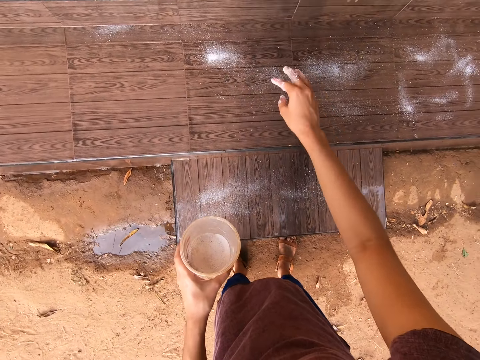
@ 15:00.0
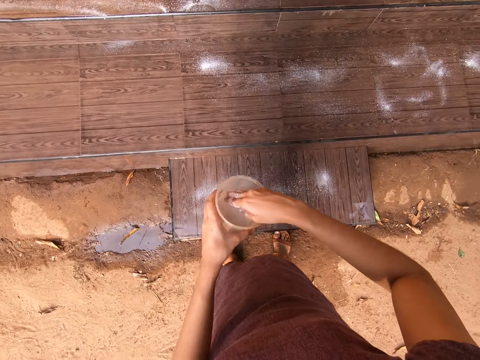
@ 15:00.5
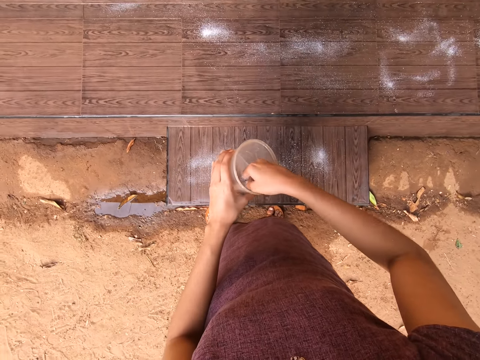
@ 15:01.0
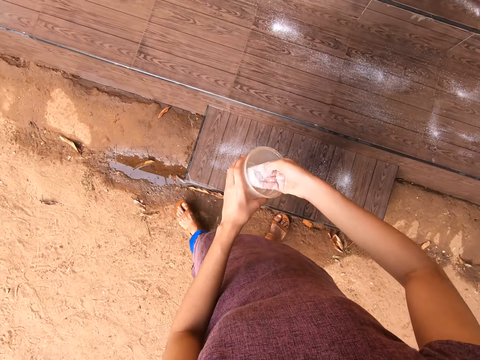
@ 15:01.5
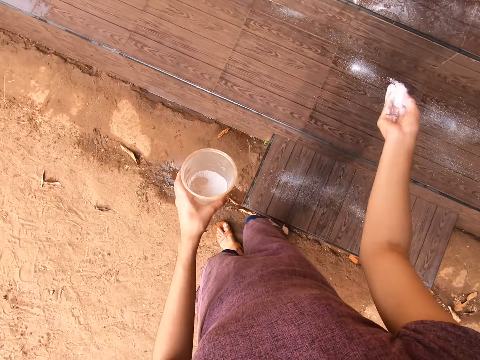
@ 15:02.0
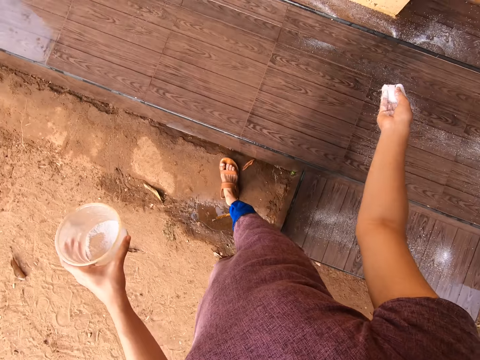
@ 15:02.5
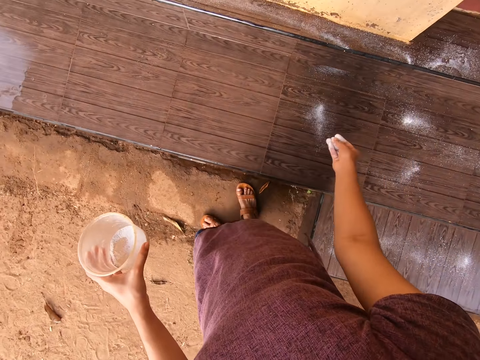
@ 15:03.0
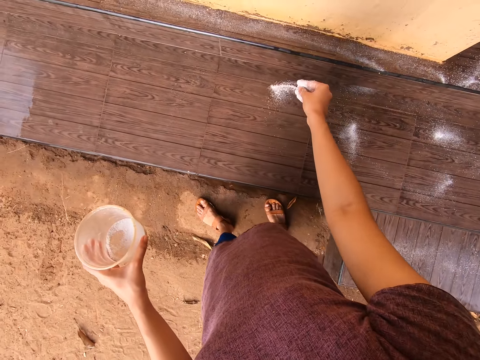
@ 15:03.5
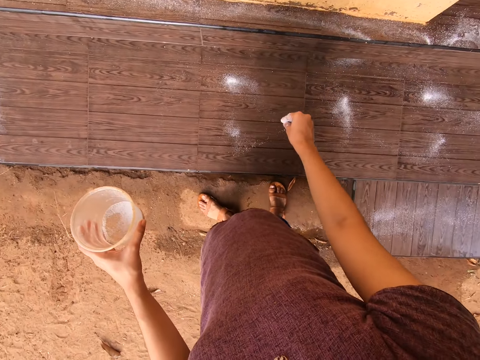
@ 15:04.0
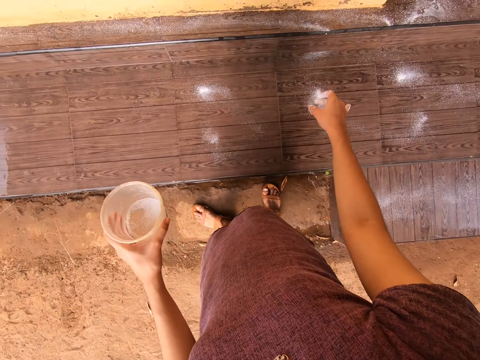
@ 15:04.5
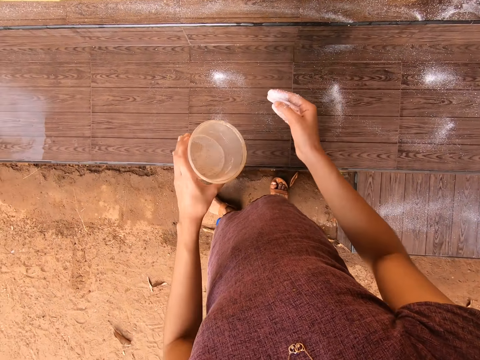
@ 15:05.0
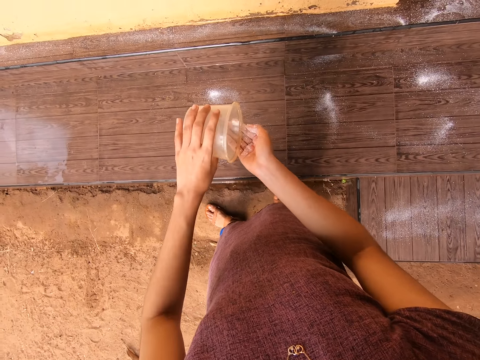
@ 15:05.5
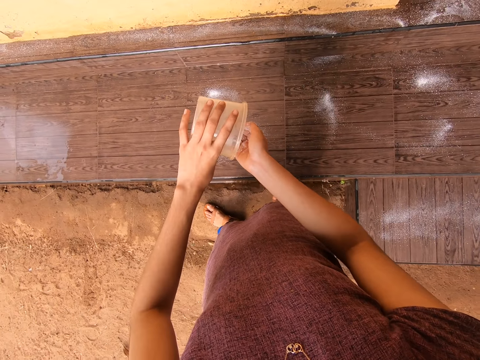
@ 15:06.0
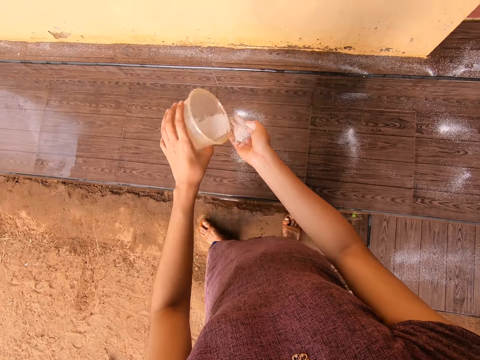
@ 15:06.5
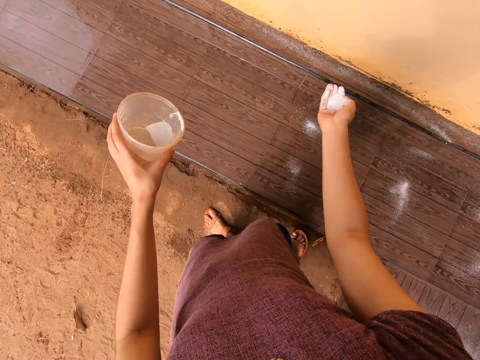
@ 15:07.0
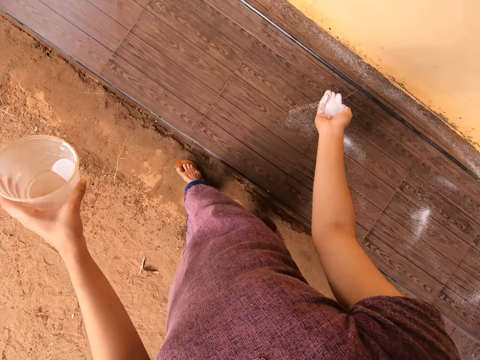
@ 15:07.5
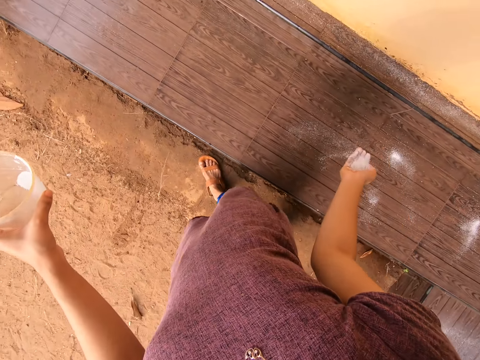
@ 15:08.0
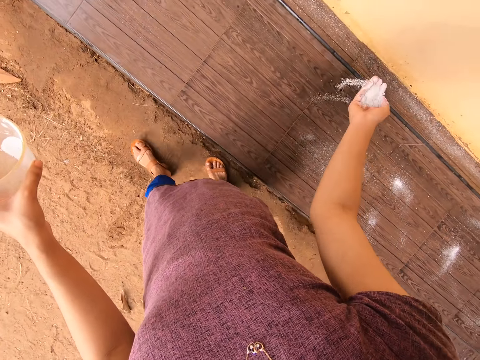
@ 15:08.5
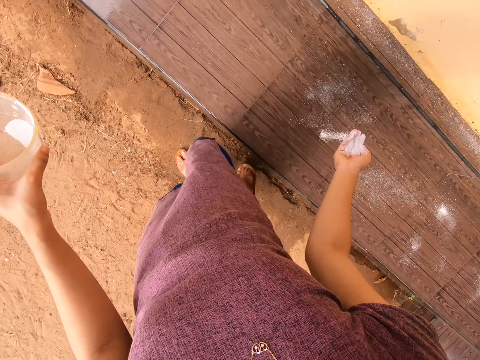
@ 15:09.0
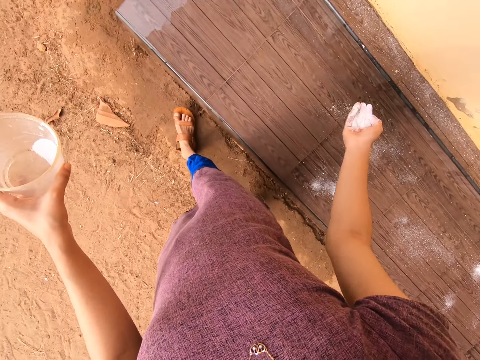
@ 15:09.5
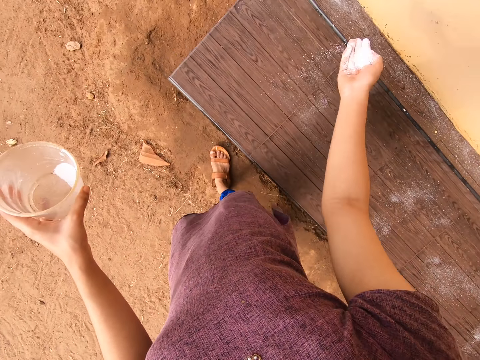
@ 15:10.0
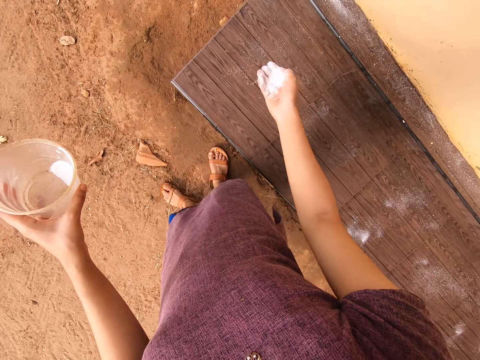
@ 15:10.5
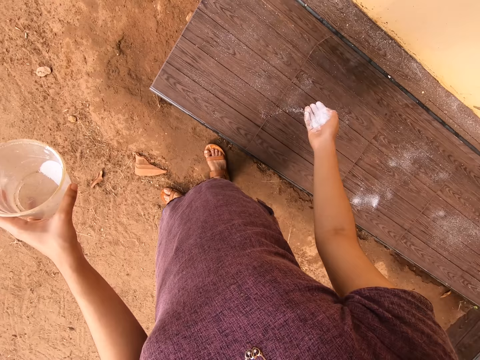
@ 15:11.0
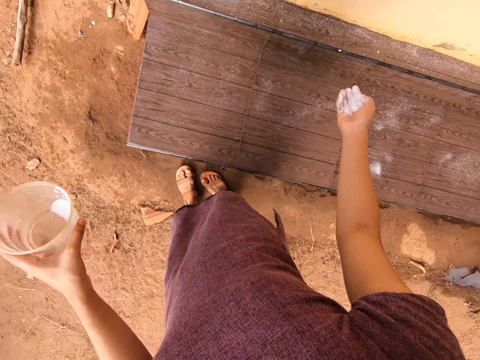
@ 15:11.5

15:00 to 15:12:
The camera wearer packs detergent from the cup in her left hand with her right hand. She sprinkles the detergent on the slab of tiles with her right hand. She dusts the detergent off the fingers of her right hand. She pours the detergent from the cup in her left hand into her right hand. She scatters the detergent onto the slab of tiles with her right hand.

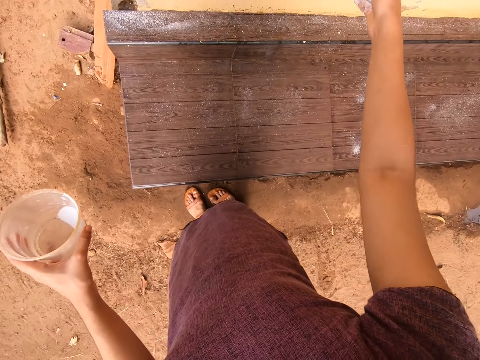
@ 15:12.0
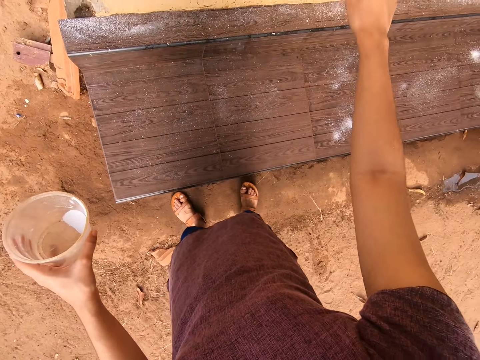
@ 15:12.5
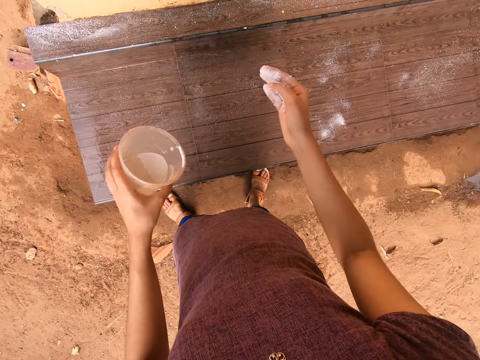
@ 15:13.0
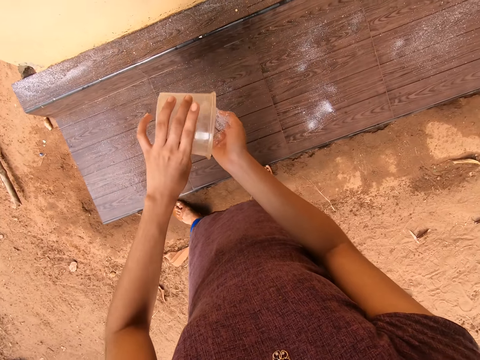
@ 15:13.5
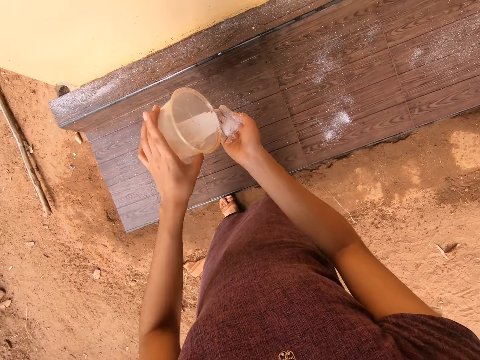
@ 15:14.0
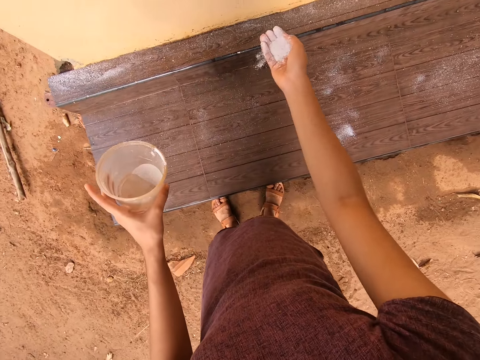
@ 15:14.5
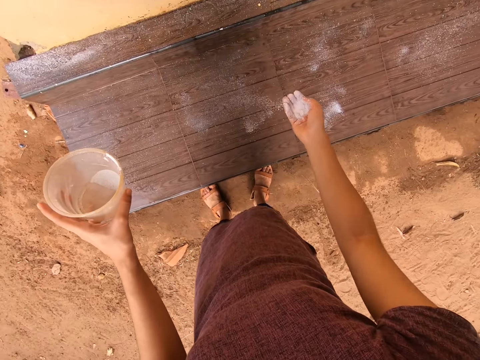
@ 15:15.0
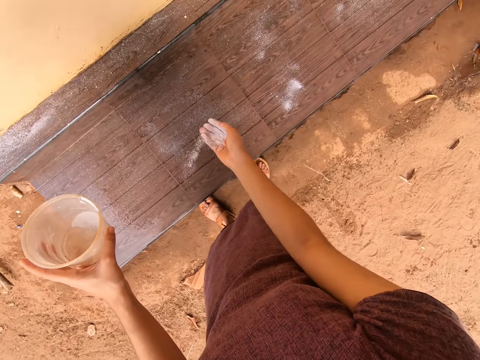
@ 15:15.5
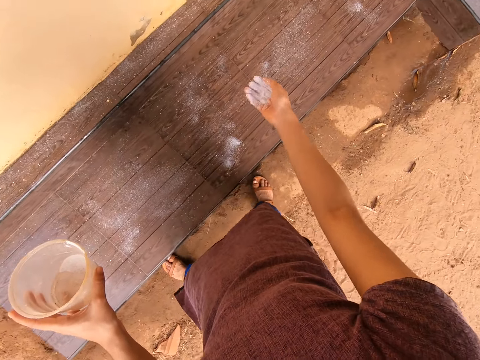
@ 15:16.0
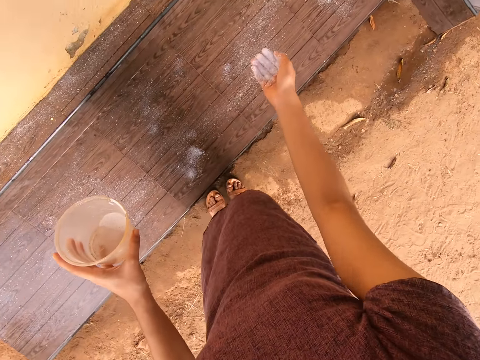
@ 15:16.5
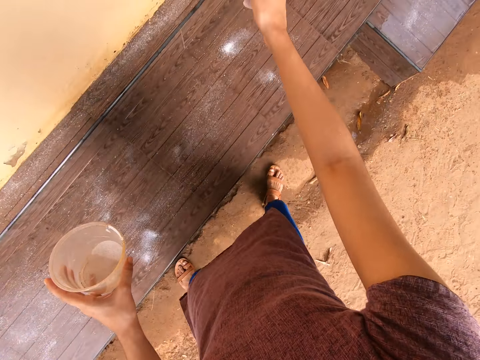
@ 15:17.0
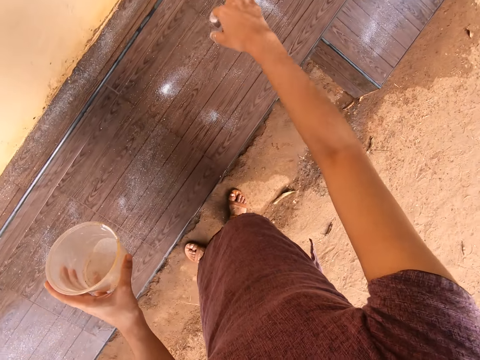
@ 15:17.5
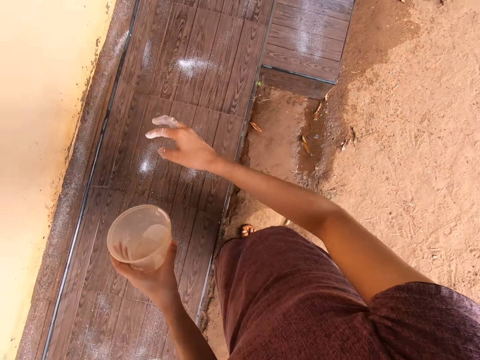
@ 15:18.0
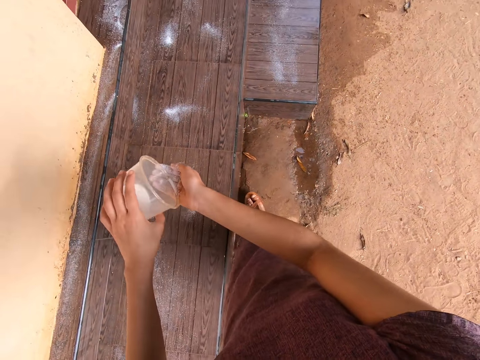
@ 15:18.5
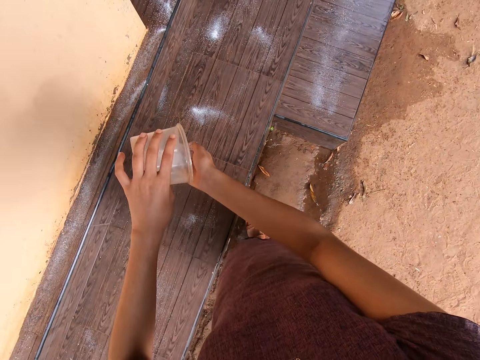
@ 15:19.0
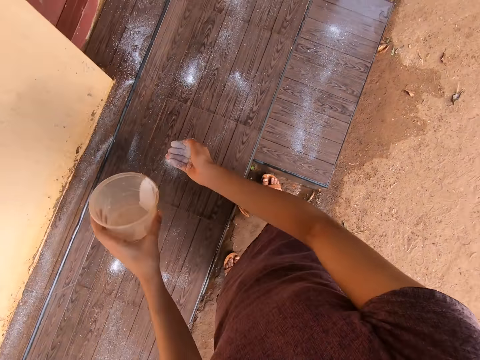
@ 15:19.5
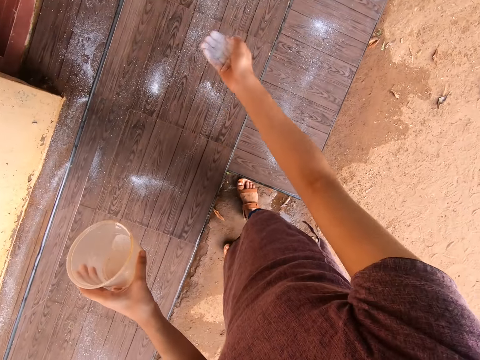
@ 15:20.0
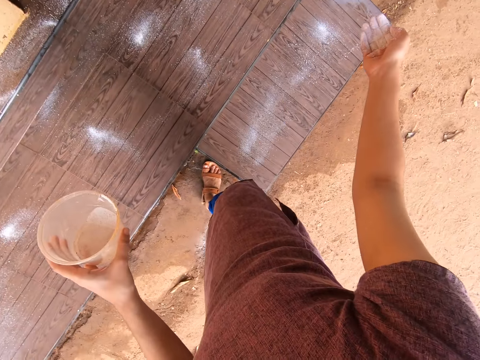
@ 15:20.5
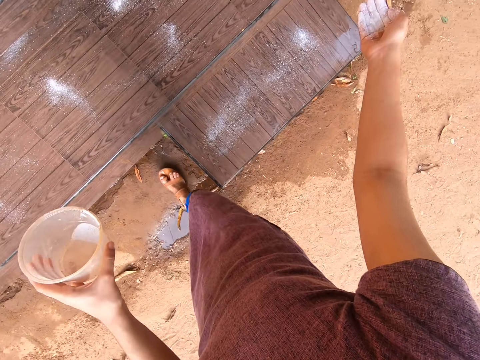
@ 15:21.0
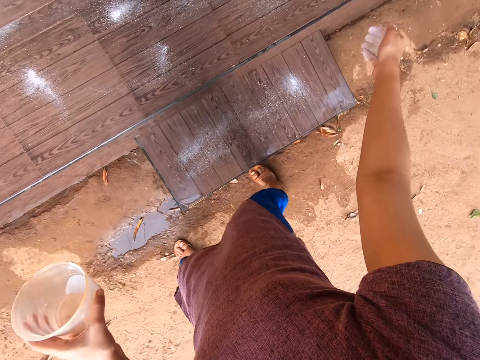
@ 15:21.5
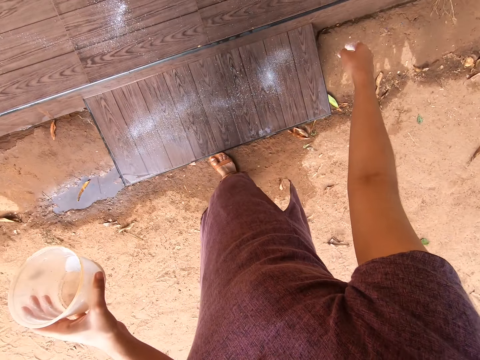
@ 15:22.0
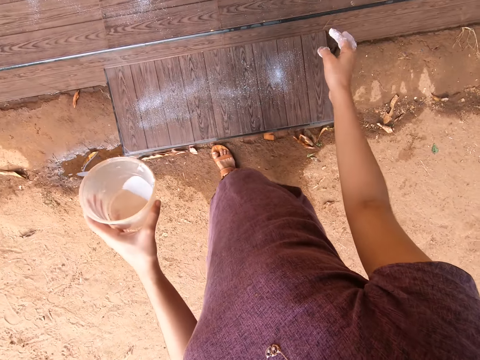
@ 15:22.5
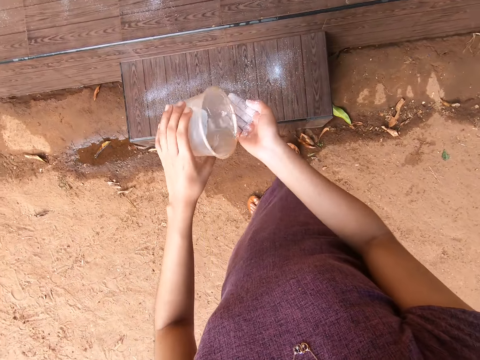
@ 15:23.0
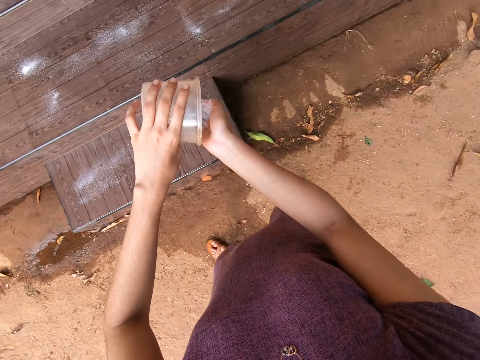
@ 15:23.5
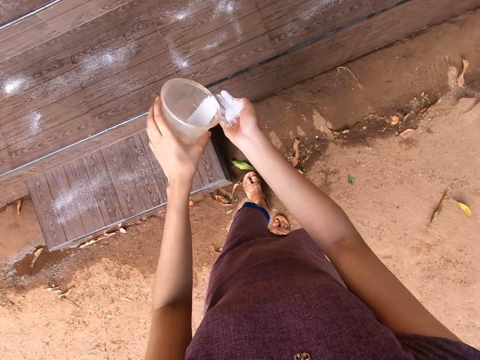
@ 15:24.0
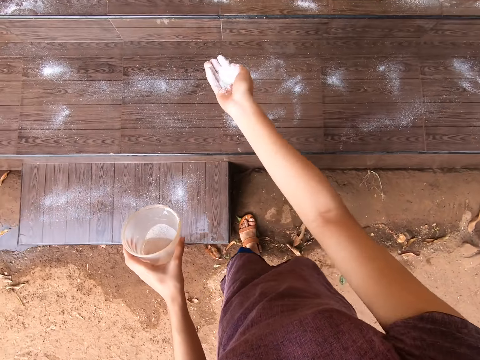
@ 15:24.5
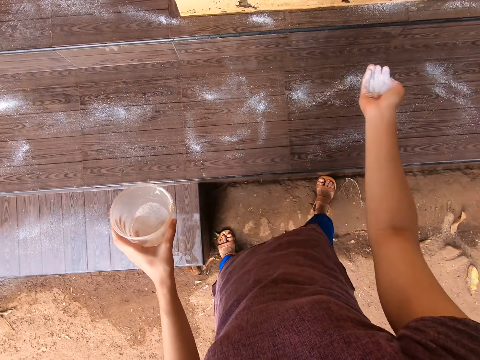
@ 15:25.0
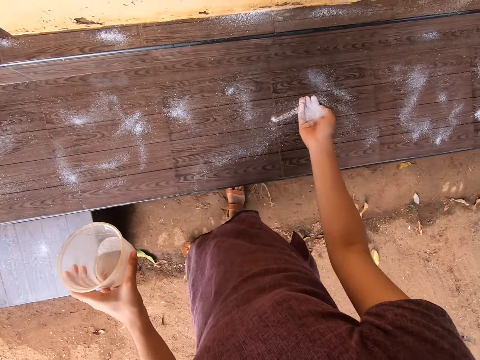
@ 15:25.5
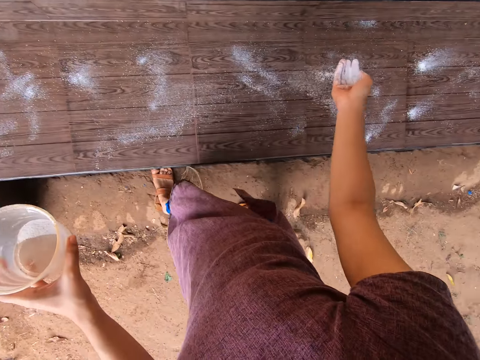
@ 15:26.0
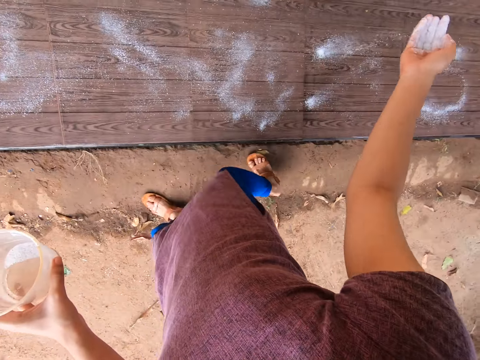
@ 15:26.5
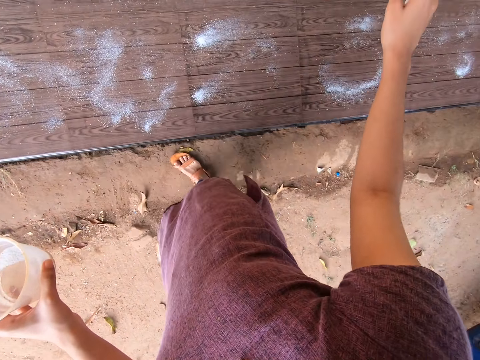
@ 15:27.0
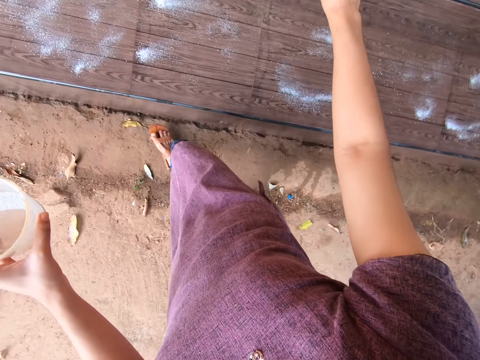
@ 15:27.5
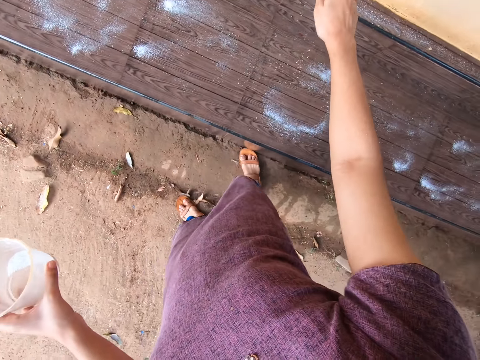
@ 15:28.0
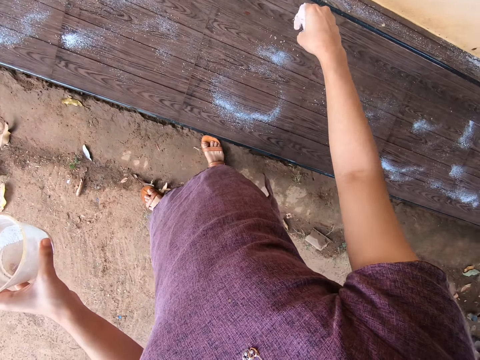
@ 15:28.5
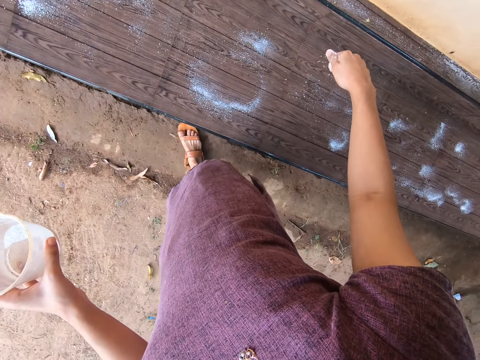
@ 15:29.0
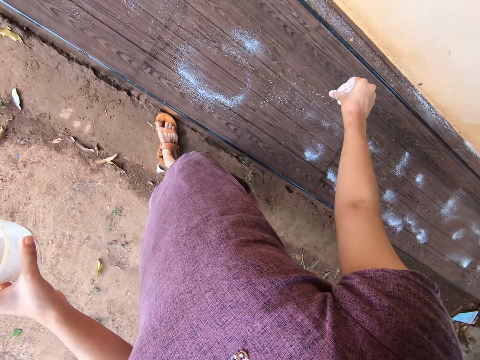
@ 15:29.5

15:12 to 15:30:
The camera wearer pours detergent from the cup in her left hand into her right hand. She scatters the detergent onto the slab of tiles with her right hand. She pours the detergent from the cup in her left hand into her right hand. She scatters the detergent onto the slab of tiles with her right hand. She pours the detergent from the cup in her left hand into her right hand. She scatters the detergent onto the slab of tiles with her right hand. She dusts the detergent off the fingers of her right hand.
